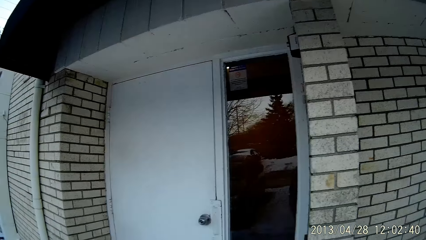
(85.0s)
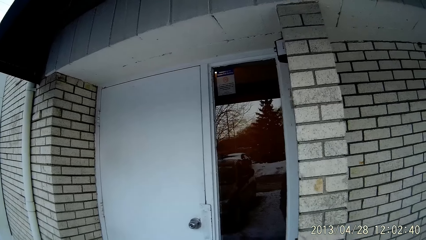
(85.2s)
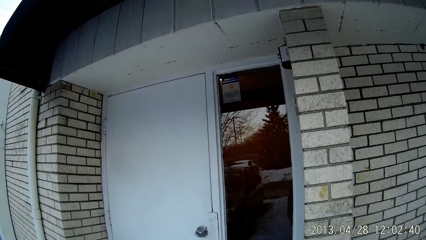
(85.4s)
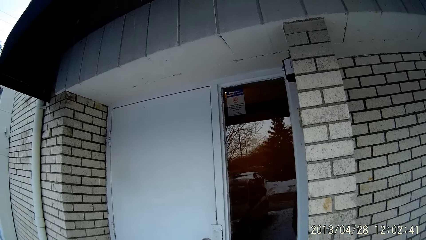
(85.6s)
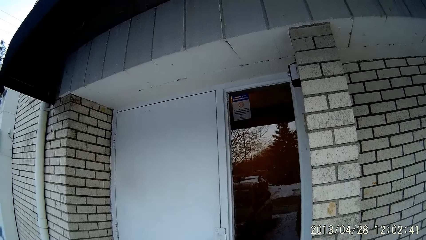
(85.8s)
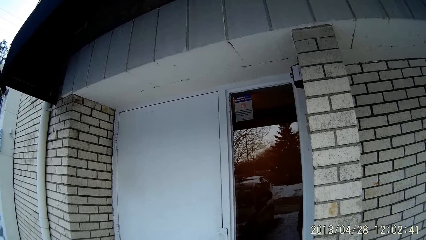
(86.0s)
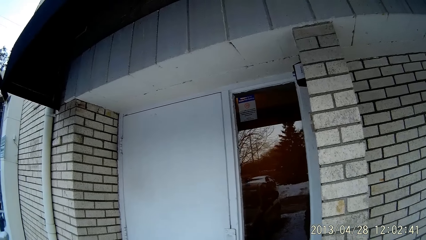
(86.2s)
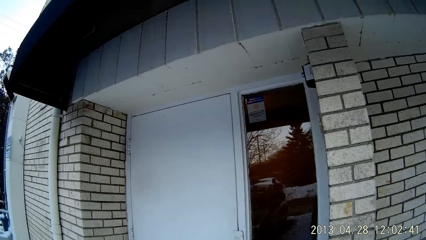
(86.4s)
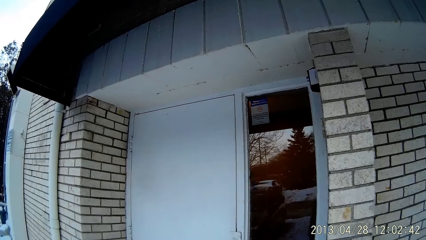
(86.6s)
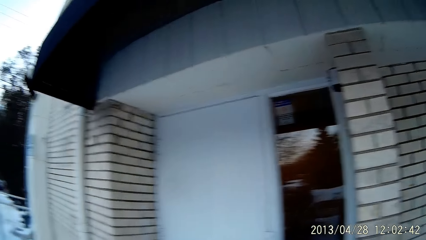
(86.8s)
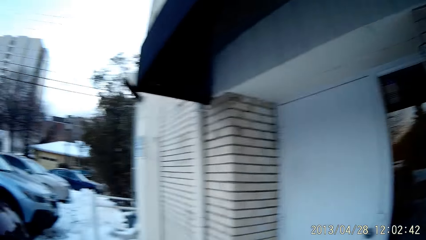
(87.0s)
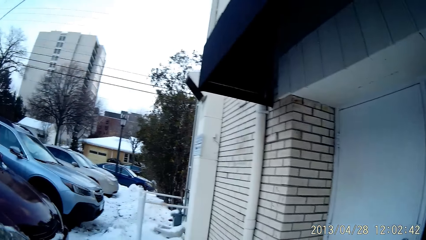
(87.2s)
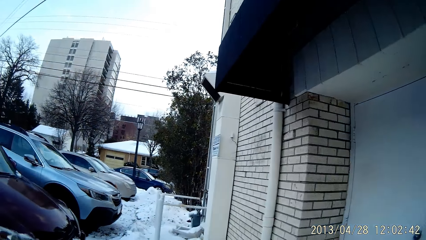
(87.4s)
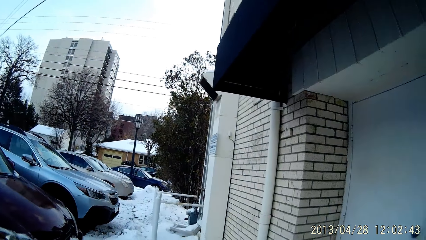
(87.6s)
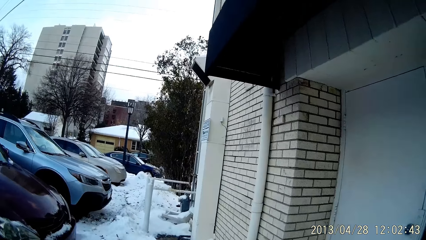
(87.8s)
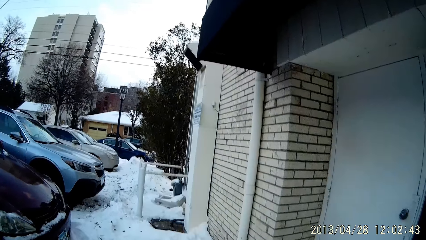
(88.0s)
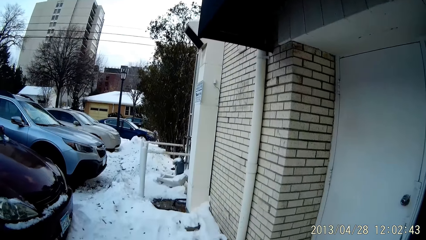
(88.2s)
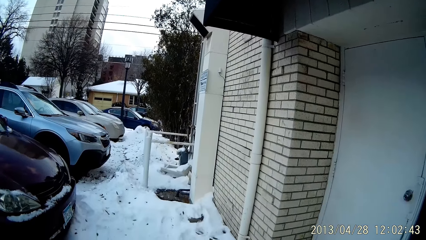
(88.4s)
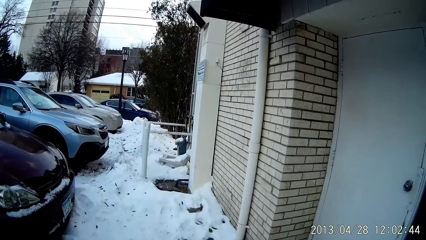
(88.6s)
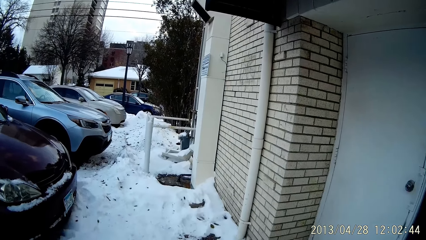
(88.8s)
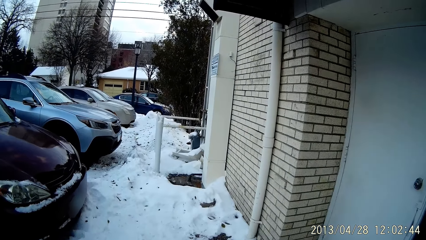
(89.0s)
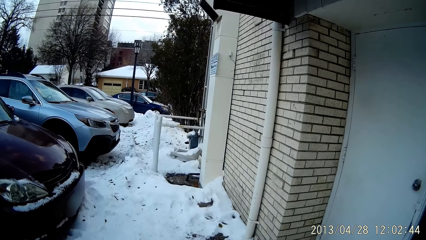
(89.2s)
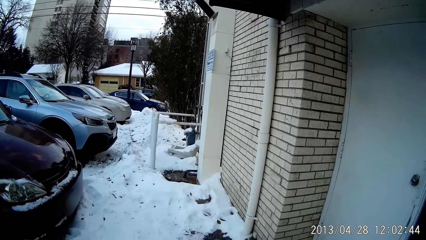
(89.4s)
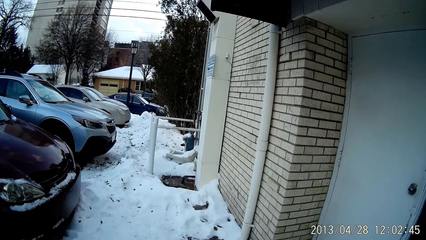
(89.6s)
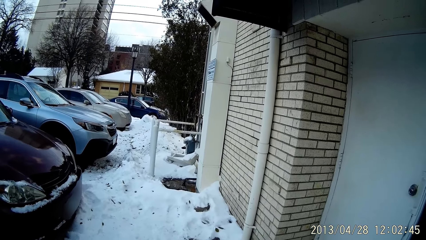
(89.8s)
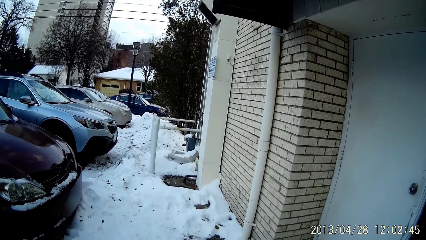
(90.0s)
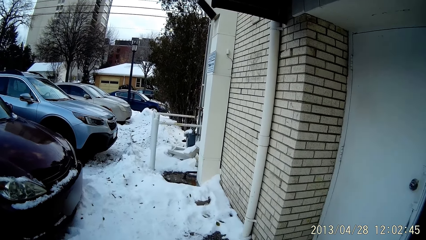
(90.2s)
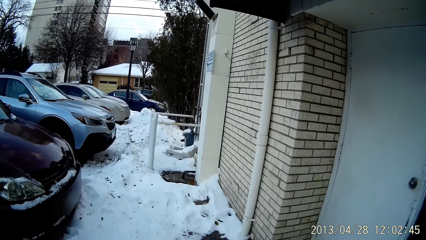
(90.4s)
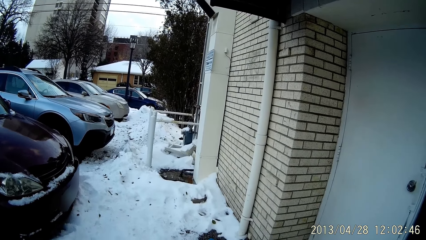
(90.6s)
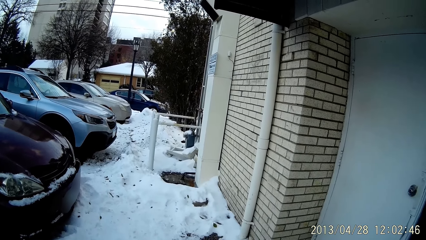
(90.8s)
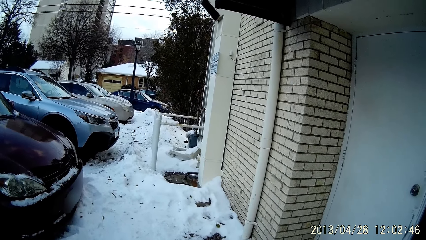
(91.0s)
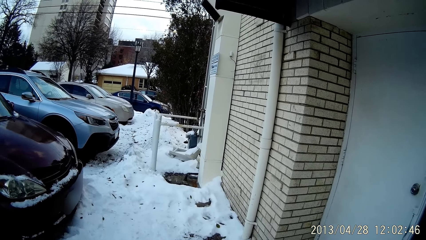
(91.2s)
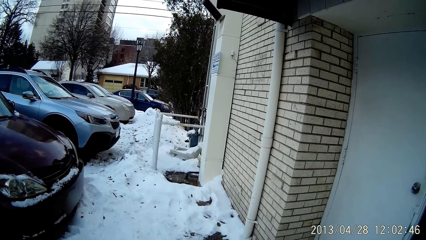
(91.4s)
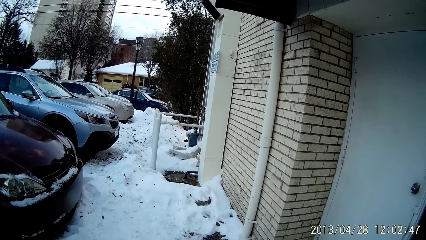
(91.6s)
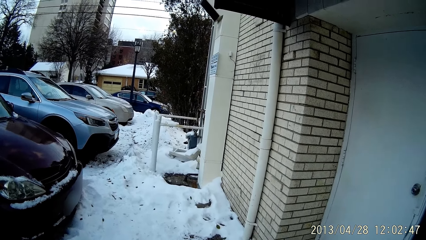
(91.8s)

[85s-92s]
The camera wearer stands in the compound.

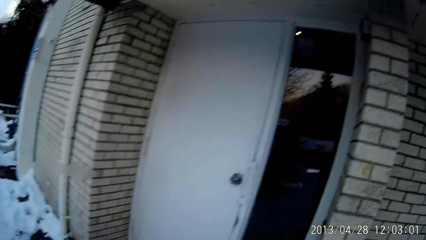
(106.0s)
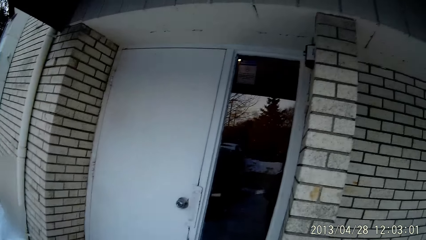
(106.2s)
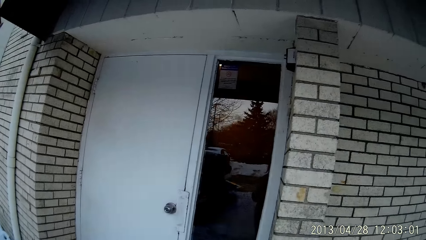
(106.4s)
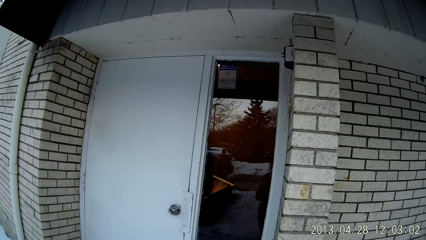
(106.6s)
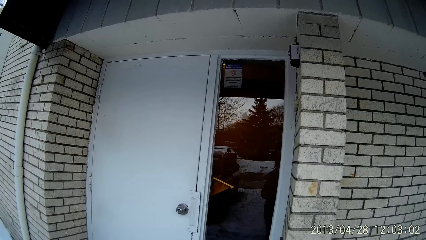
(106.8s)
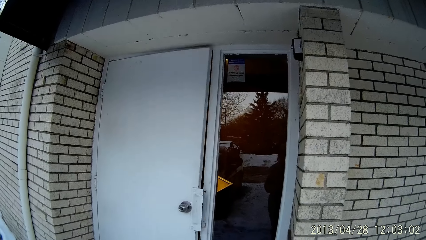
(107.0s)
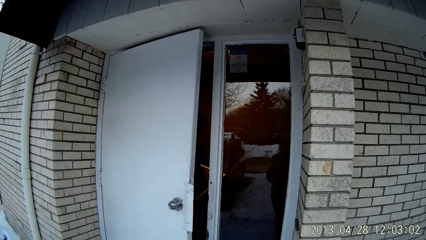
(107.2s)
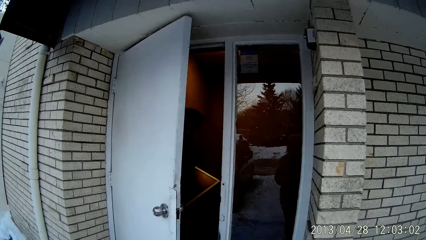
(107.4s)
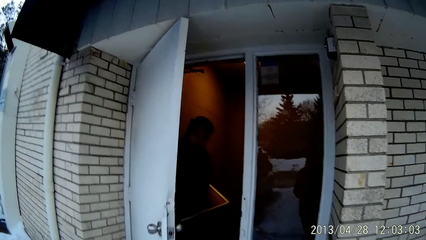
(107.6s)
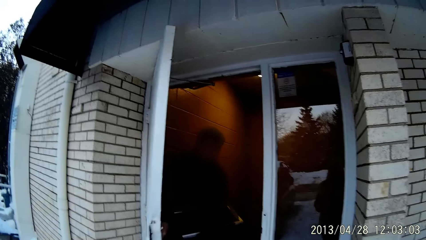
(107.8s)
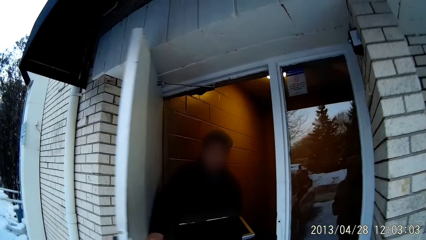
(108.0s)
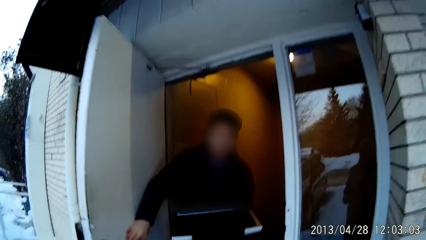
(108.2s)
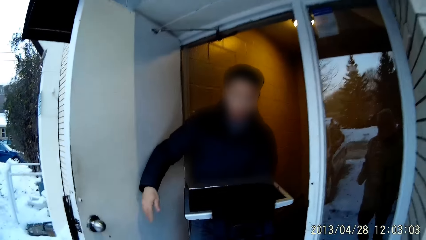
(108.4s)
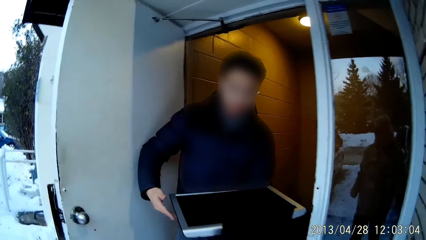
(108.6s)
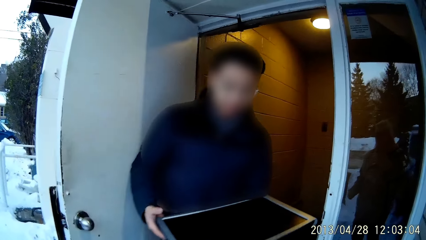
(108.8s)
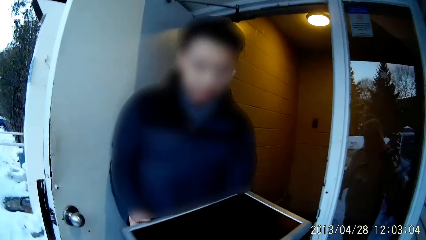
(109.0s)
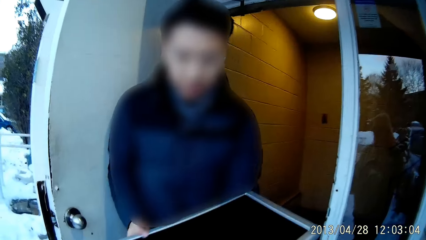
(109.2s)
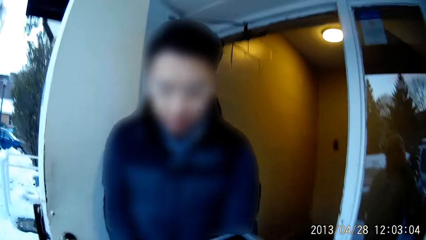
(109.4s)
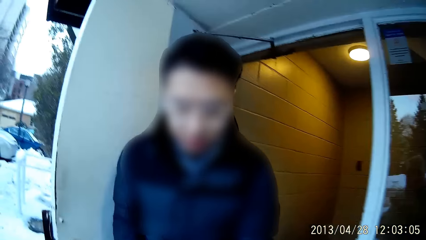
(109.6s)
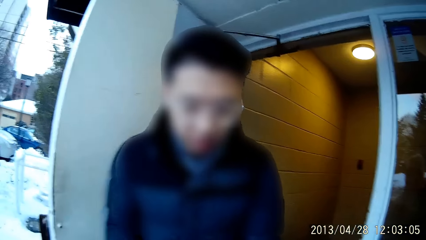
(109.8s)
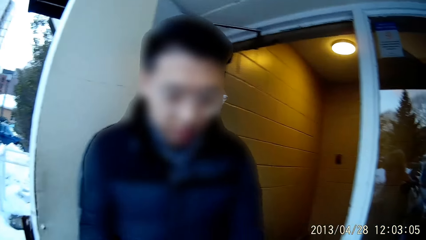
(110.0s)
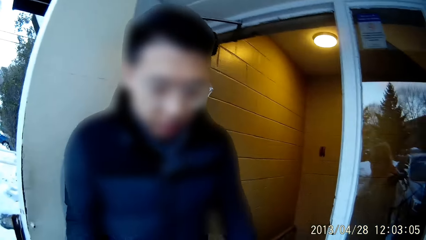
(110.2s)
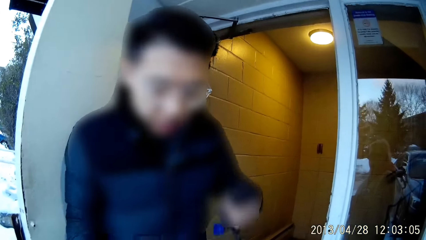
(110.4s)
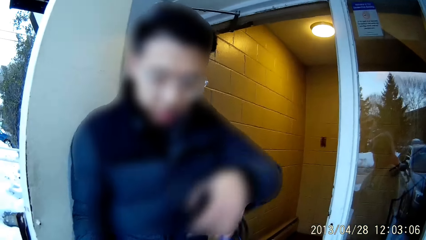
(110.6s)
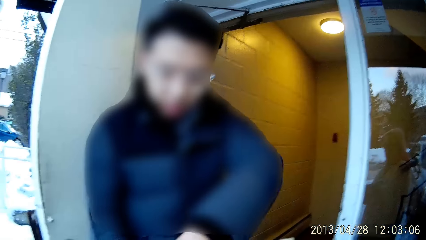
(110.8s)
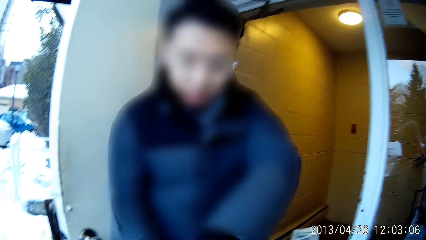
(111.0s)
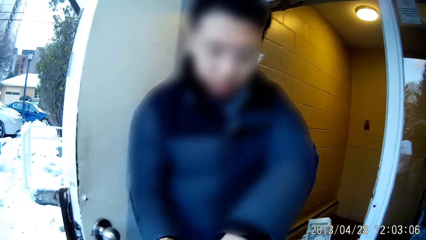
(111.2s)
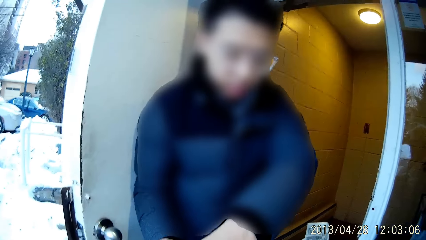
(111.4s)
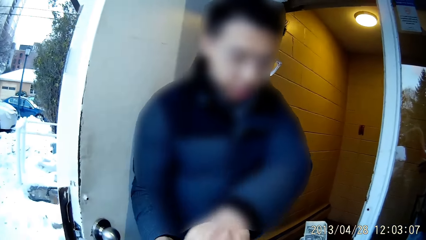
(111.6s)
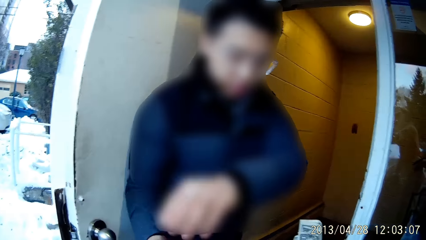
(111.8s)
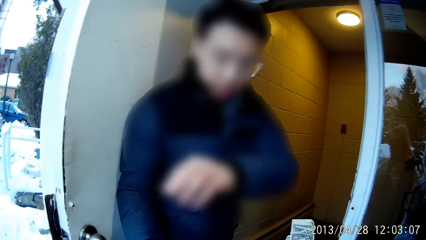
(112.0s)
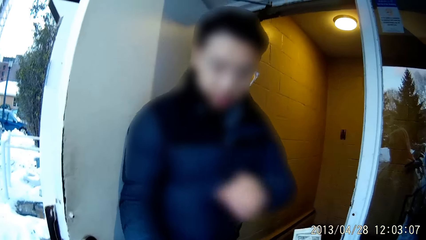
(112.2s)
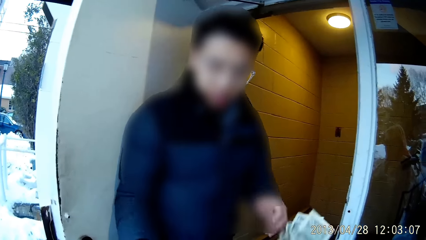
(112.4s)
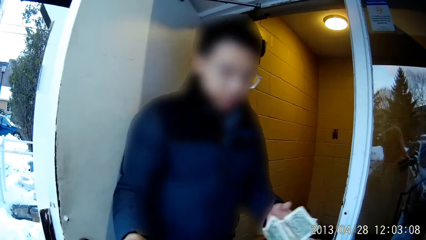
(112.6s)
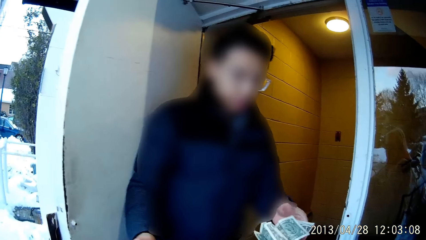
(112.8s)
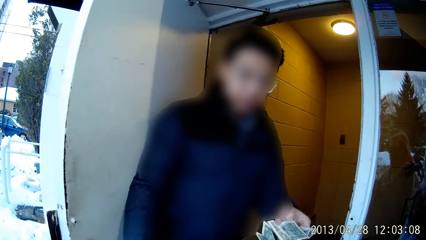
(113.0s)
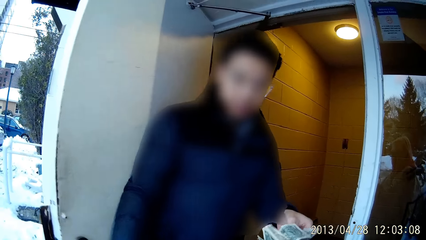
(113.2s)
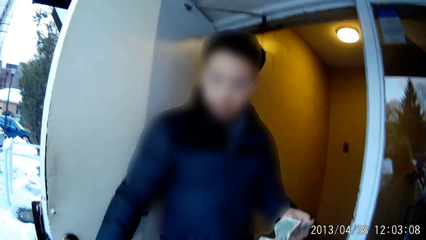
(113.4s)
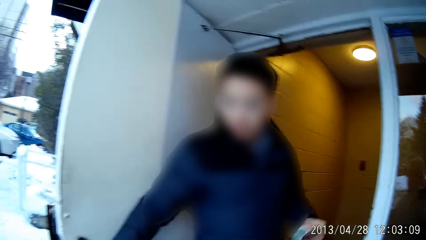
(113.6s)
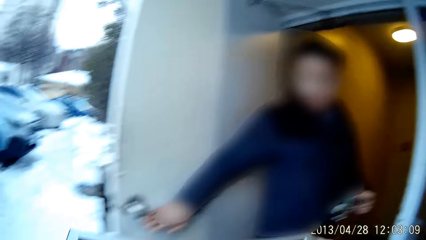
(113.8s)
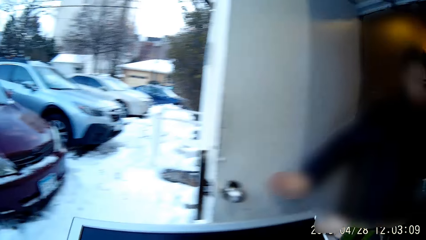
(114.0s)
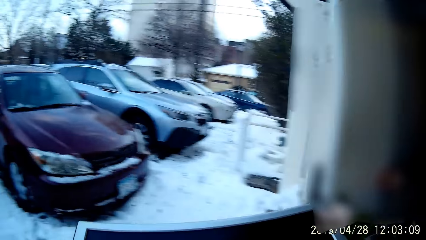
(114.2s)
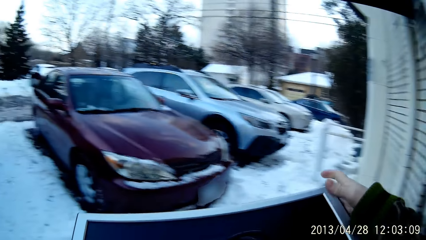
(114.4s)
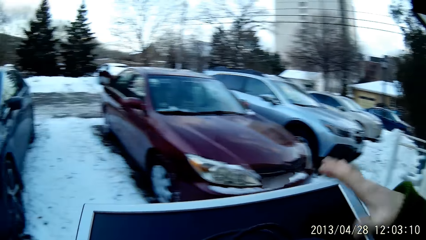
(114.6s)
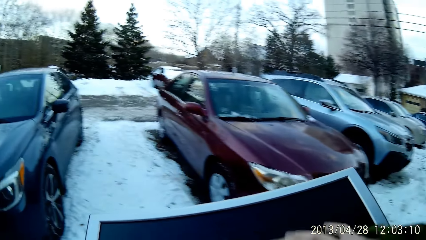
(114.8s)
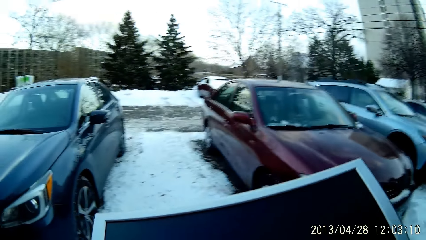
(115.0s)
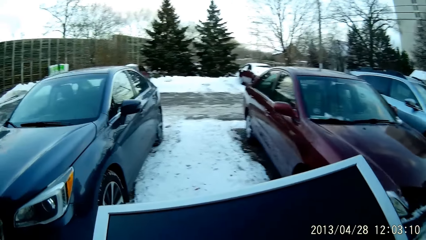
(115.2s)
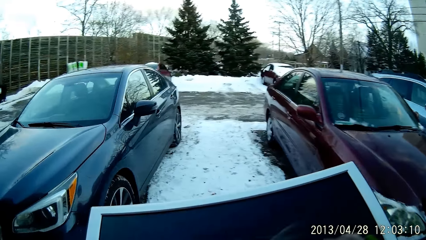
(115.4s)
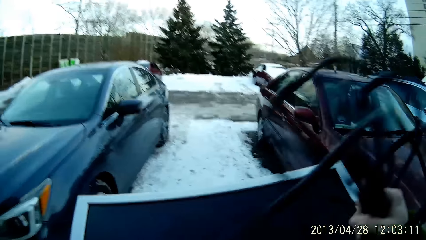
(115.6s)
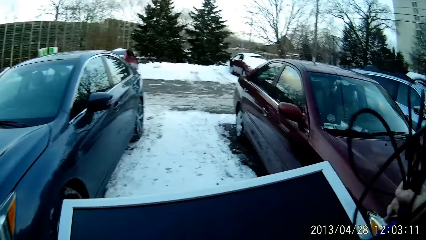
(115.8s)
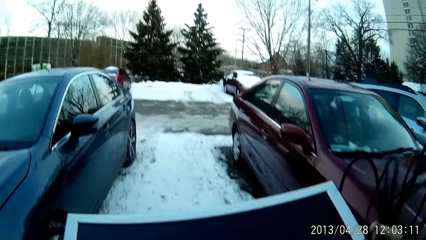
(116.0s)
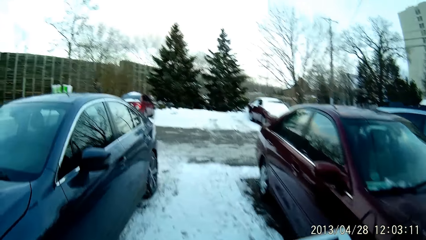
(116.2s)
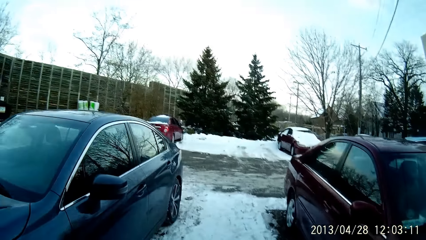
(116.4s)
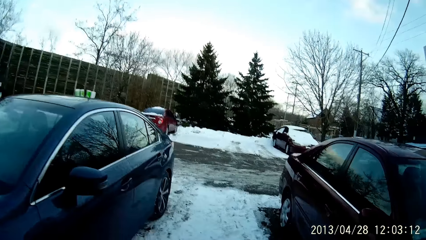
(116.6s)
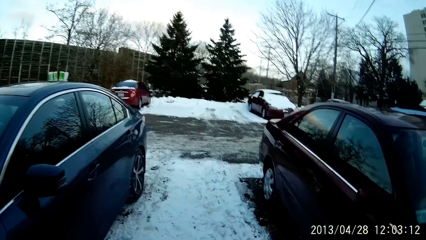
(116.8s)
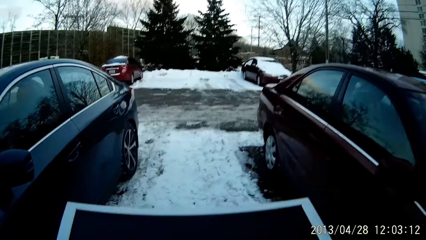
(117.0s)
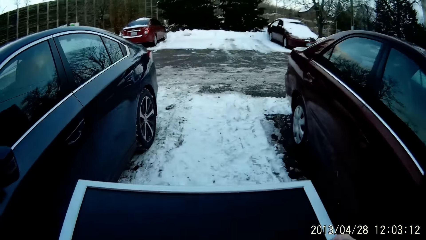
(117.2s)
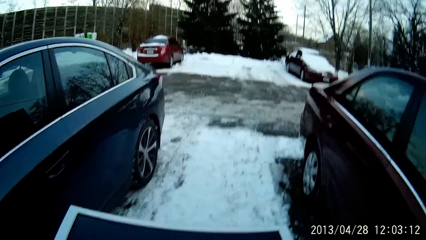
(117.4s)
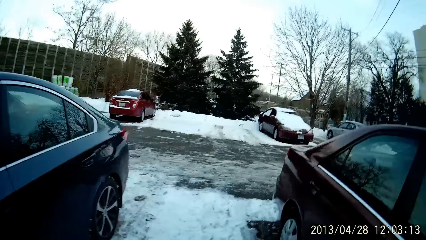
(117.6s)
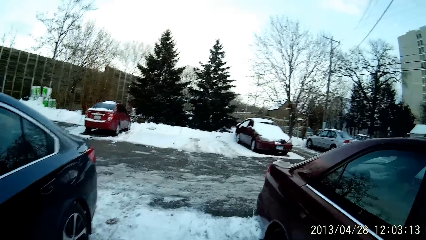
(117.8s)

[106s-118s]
A man comes out from the room with the desktop or monitor and the cable on his hands. The man gives something to the camera wearer. The camera wearer gives the money to the man. He carries the monitor with both hands. He walks back to the vehicle with the desktop and the cable on his hands. He holds the monitor cable with the right hand.
